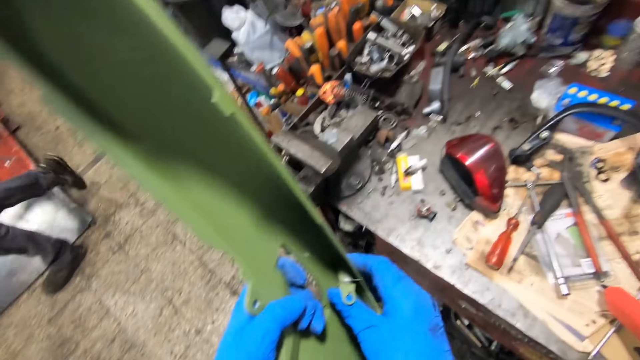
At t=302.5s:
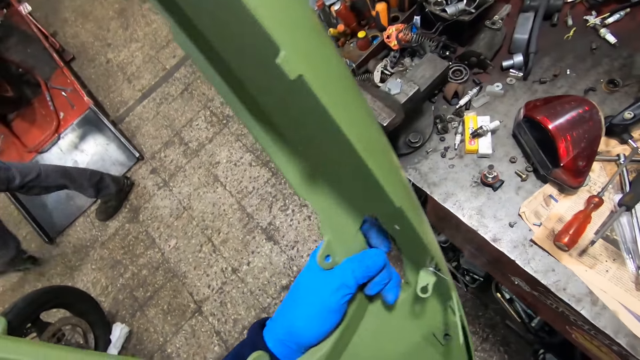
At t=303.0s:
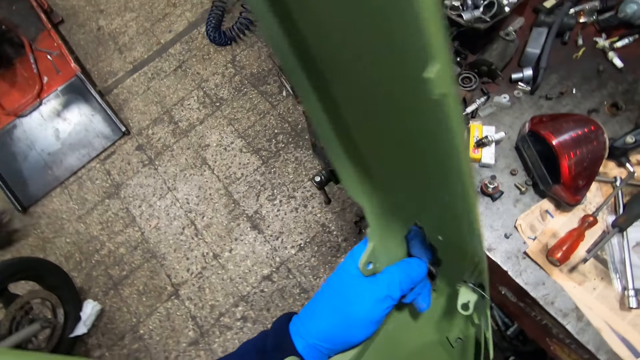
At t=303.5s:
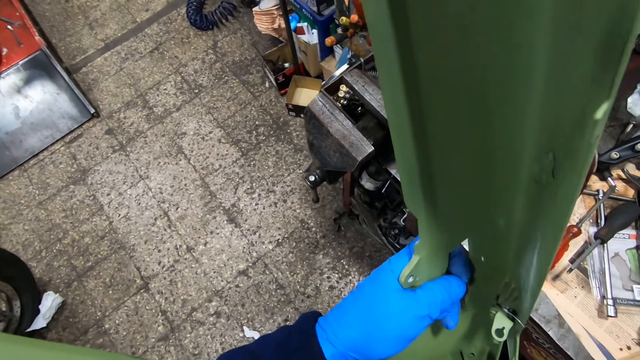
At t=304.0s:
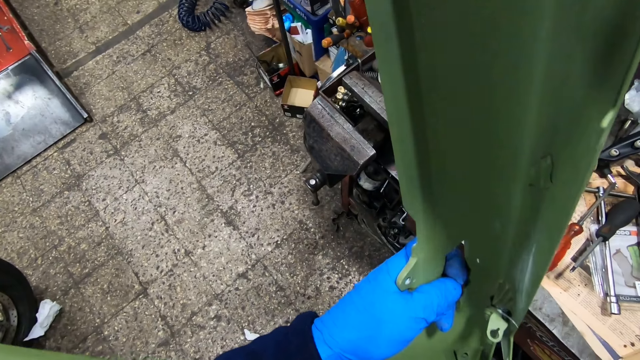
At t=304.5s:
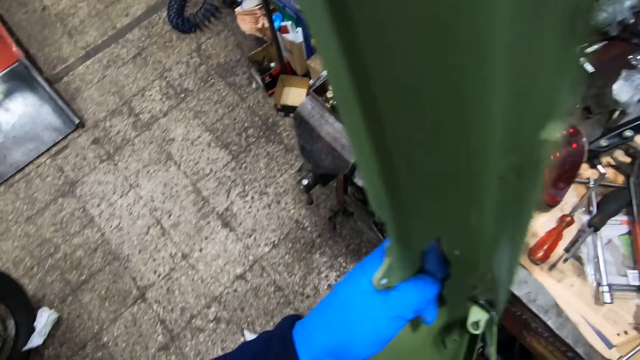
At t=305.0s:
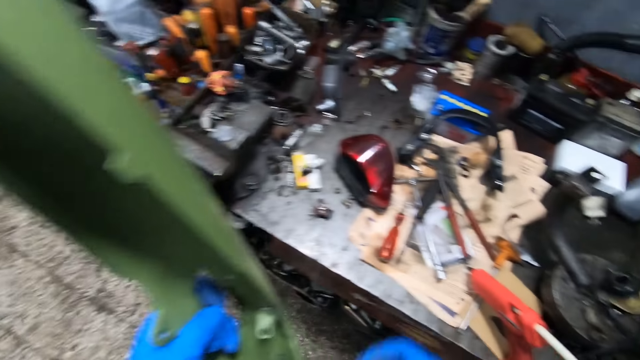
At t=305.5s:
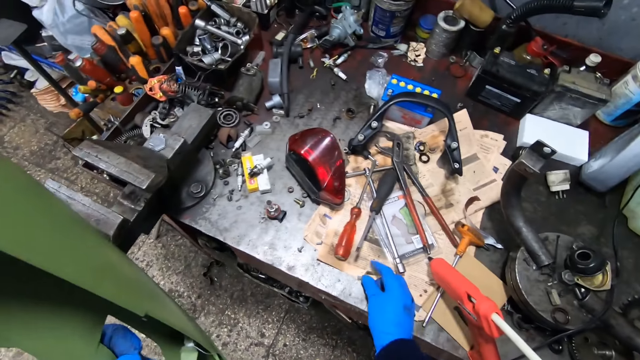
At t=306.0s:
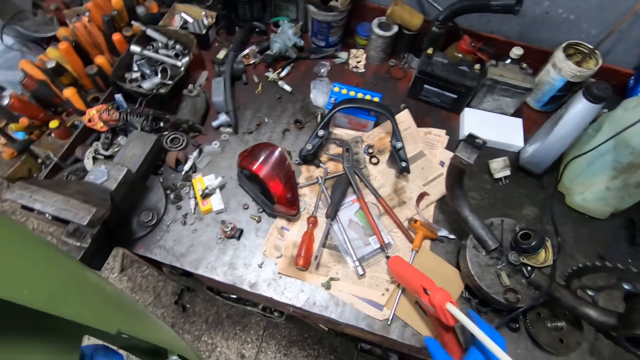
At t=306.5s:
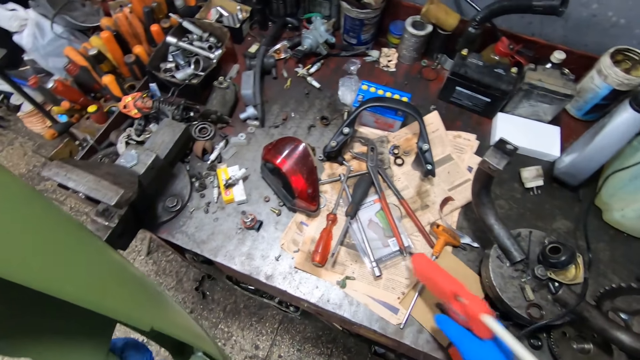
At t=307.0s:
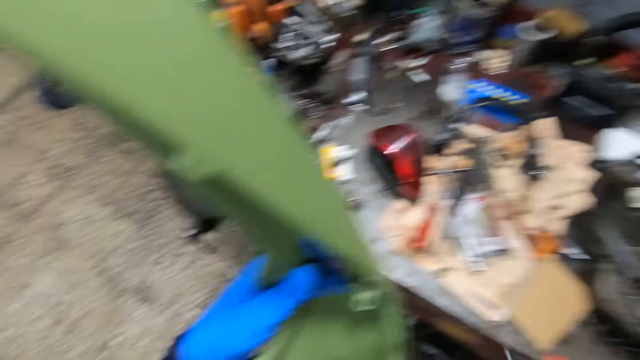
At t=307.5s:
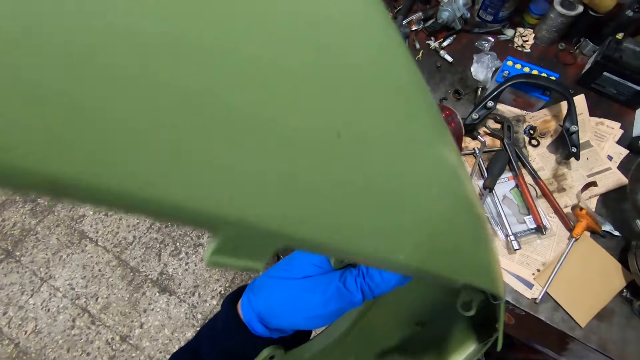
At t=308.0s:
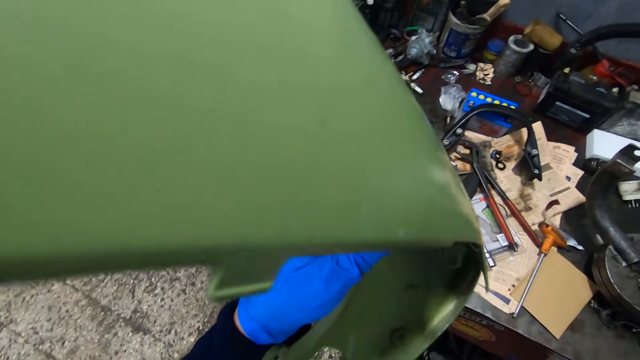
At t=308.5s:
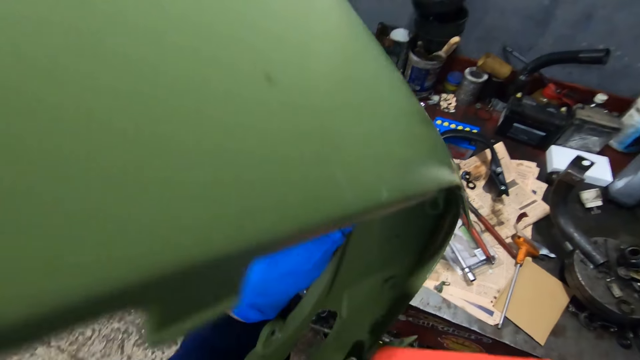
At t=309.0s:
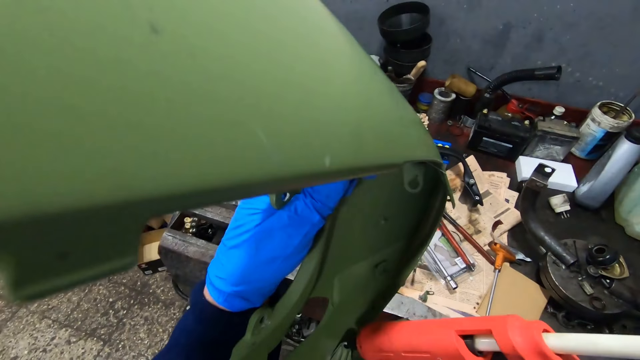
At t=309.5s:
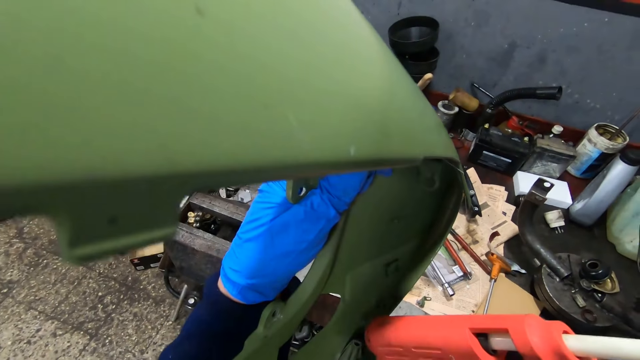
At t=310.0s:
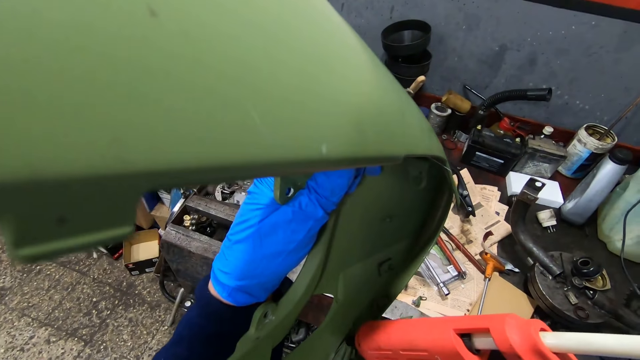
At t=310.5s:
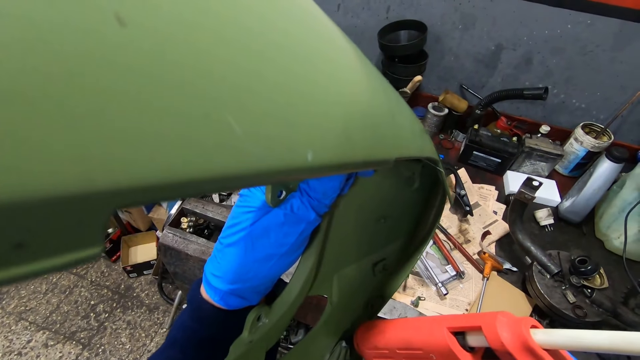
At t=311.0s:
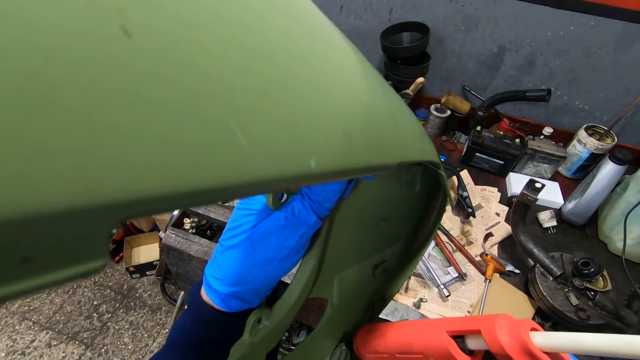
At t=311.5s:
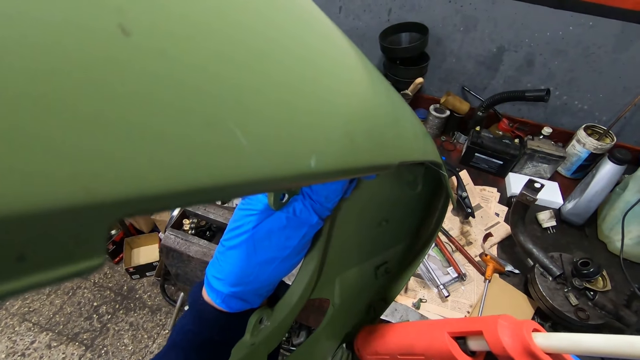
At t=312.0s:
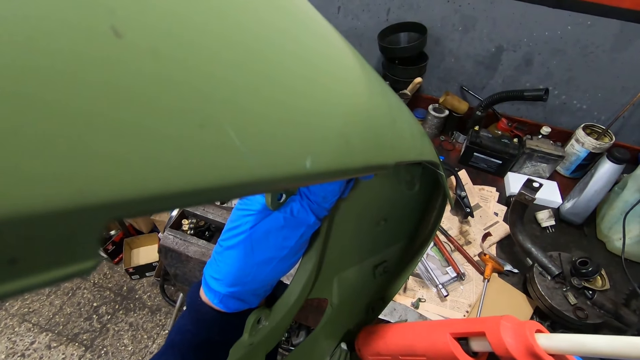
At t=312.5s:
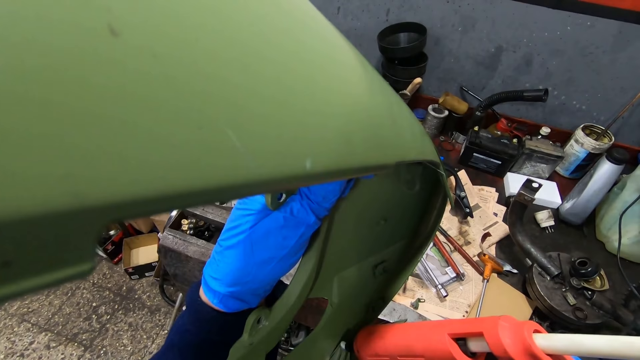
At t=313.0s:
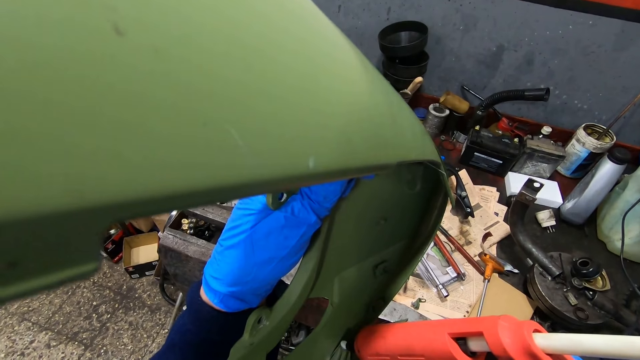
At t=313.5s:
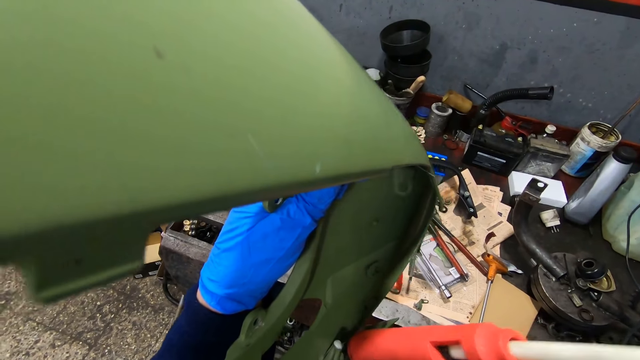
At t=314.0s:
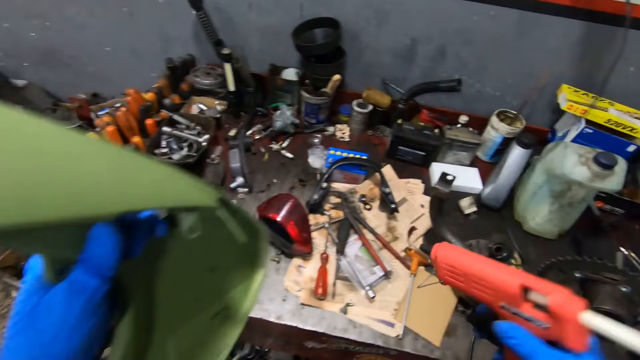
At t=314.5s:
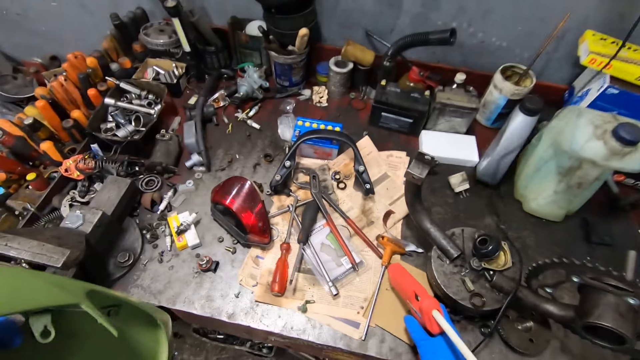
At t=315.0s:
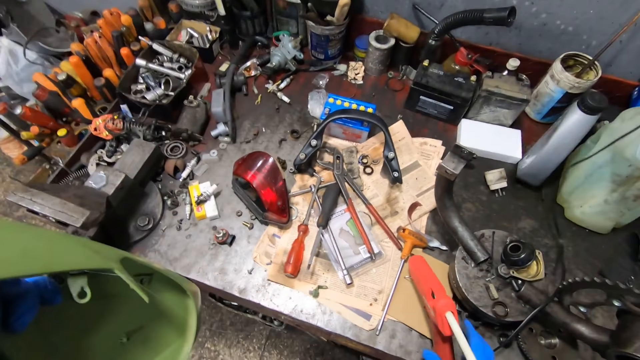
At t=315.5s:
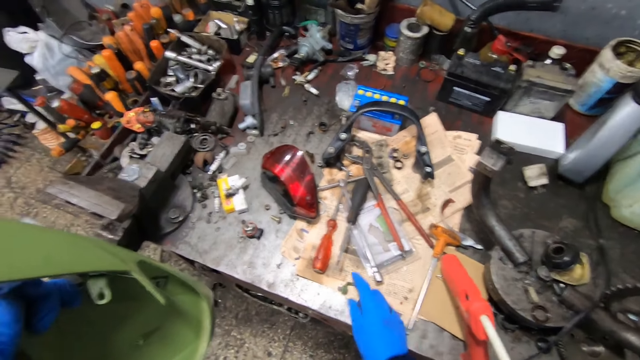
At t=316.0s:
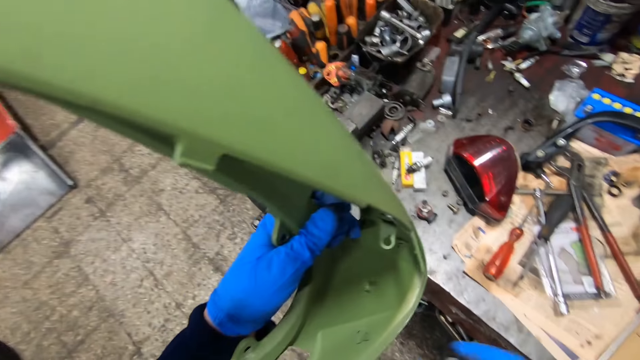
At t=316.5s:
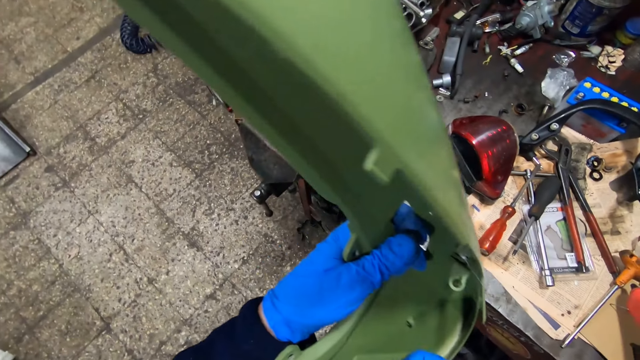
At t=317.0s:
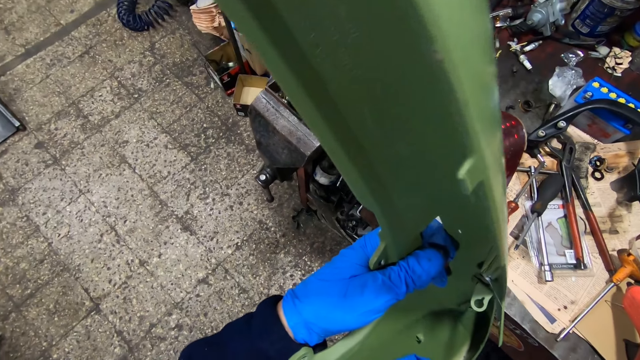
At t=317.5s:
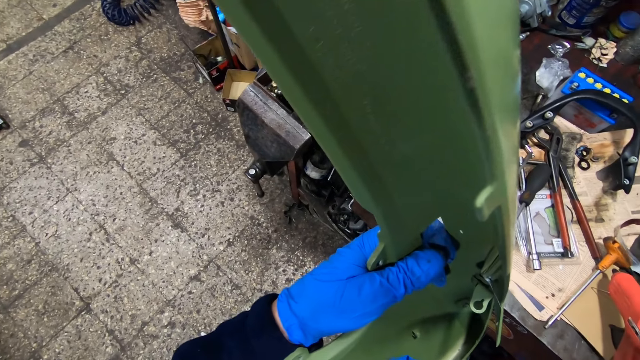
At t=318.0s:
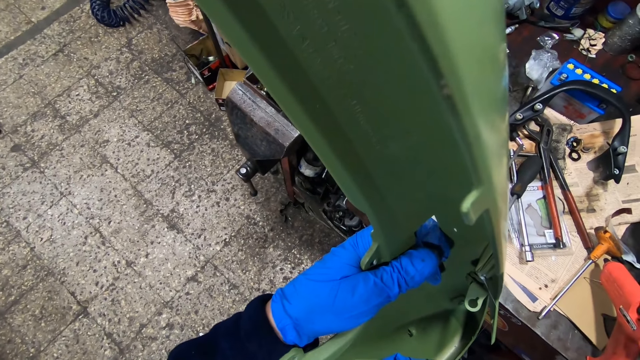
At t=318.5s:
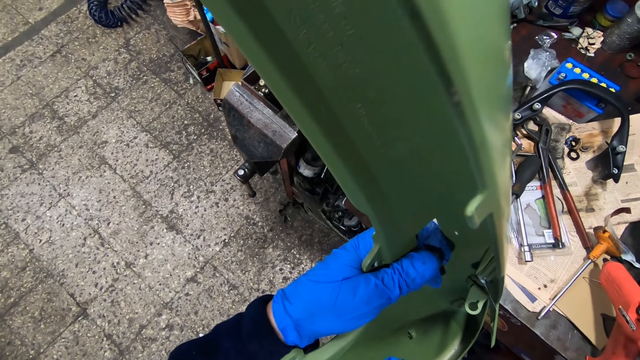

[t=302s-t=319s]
The camera wearer drops a screw on the table with his right hand. He picks up the glue gun on the metal table with his right hand. He puts glue on the brake light case with the glue gun in his right hand. He drops the glue gun on the table with his right hand. He picks up the screw on the table with his right hand. He tightens the screw on the brake light case with his right hand.

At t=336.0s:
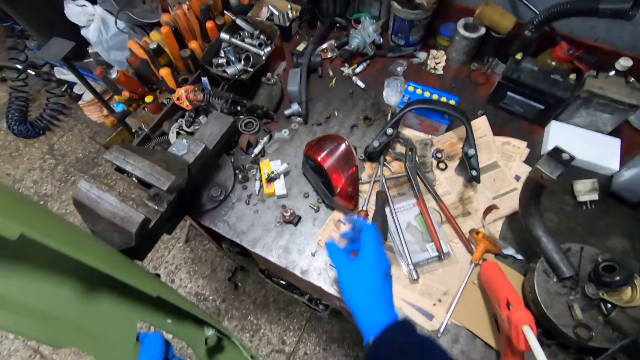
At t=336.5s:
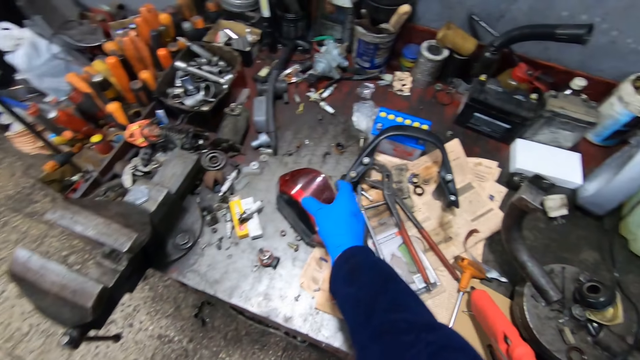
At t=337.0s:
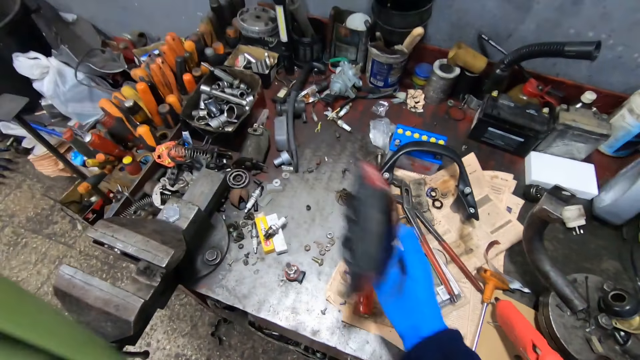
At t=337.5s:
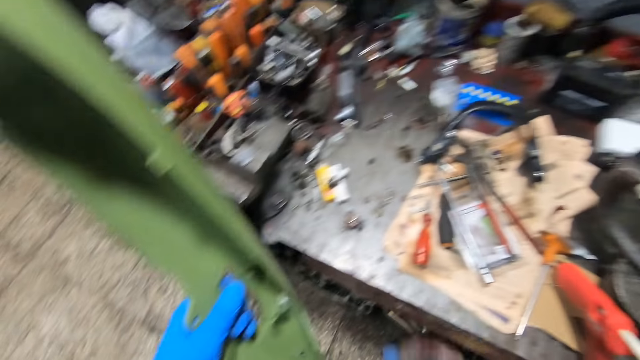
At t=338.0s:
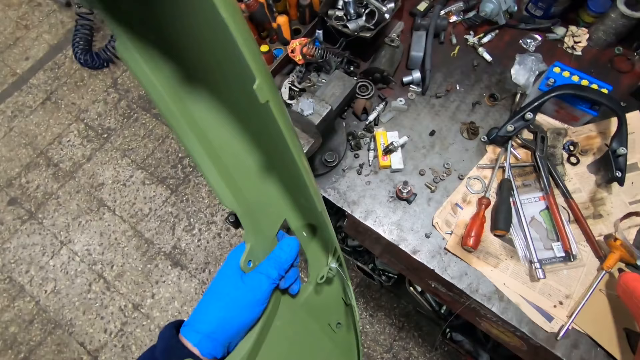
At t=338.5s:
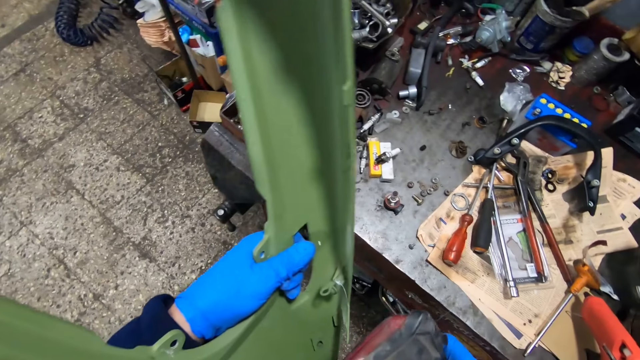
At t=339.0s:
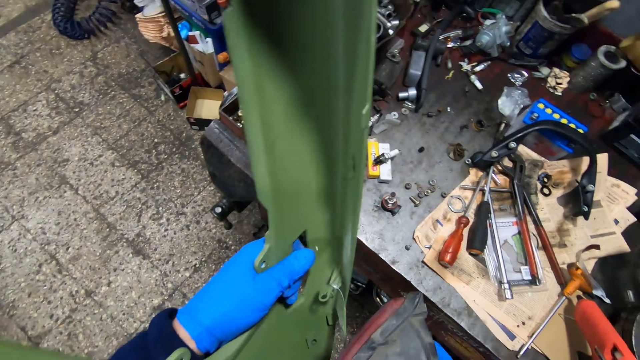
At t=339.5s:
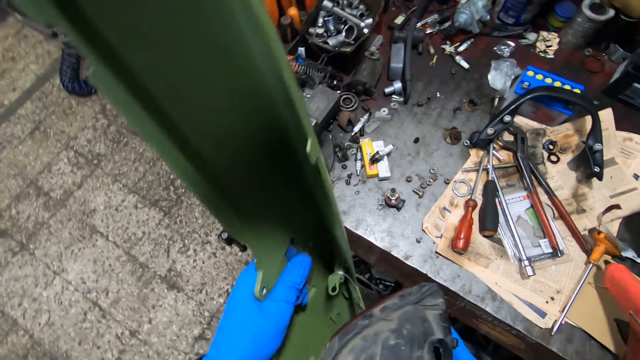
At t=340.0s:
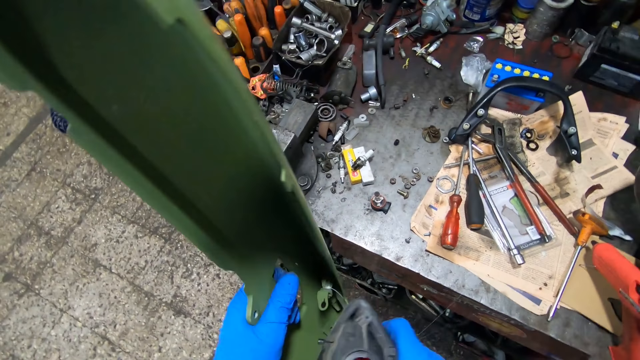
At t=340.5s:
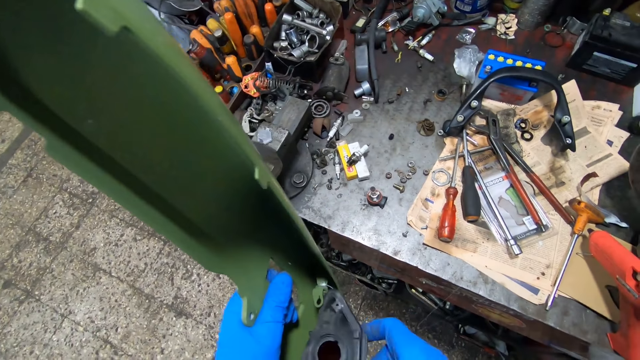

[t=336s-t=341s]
The camera wearer picks up a brake light on the table with his right hand. He fixes the brake light on the brake light case with his right hand.
